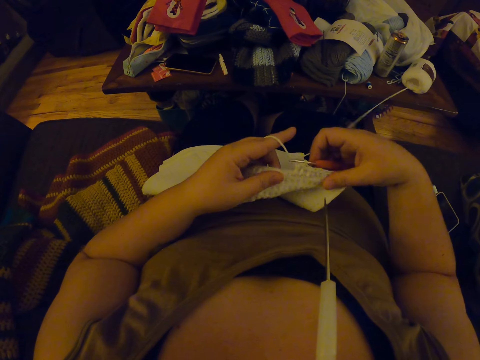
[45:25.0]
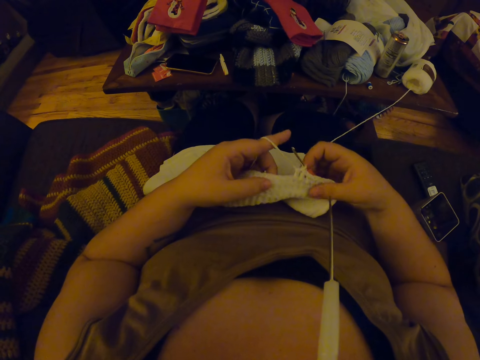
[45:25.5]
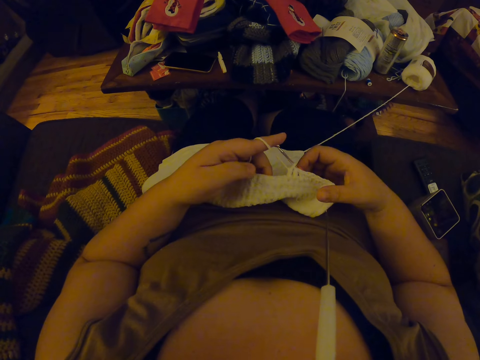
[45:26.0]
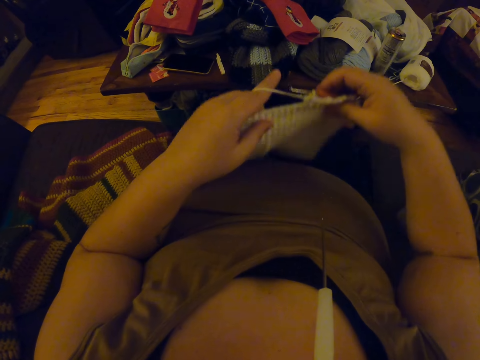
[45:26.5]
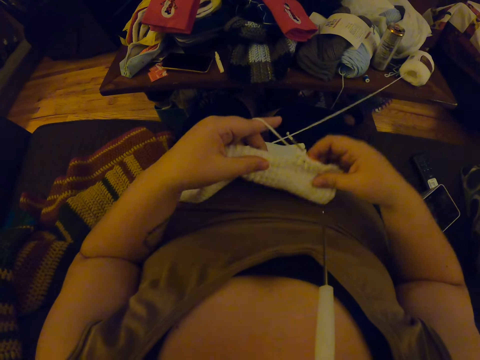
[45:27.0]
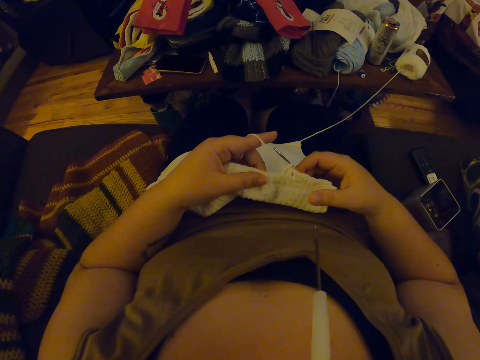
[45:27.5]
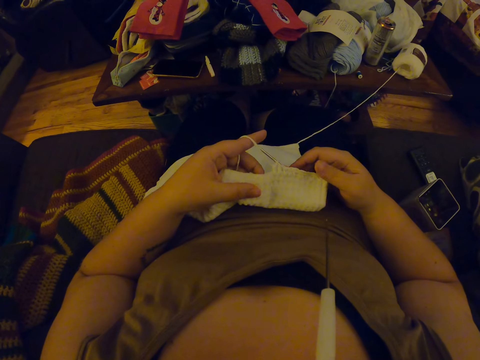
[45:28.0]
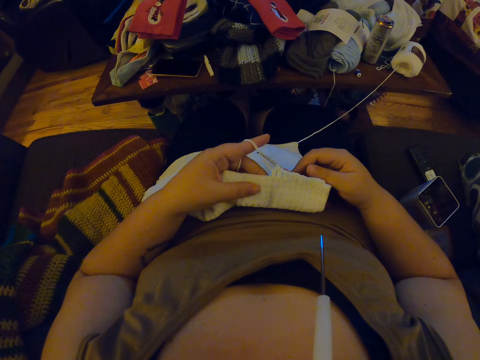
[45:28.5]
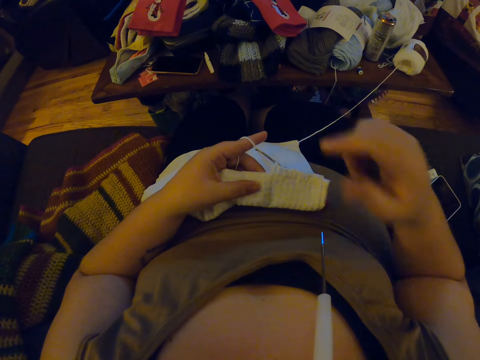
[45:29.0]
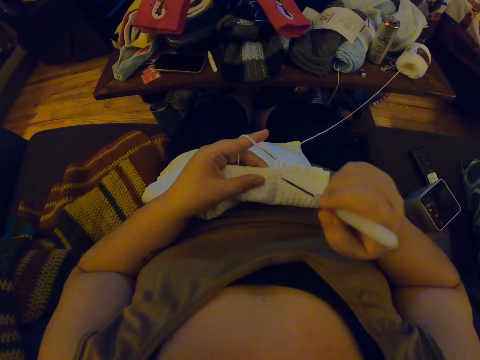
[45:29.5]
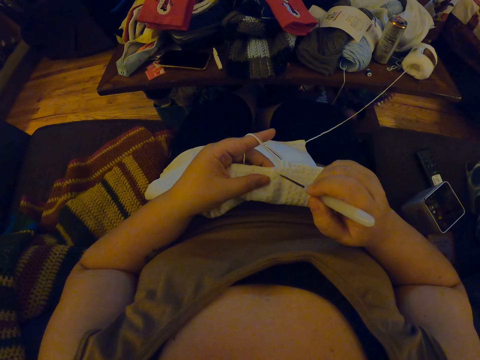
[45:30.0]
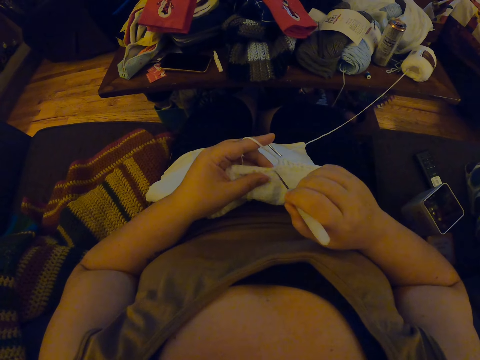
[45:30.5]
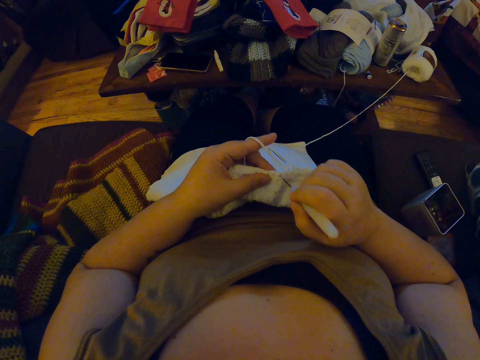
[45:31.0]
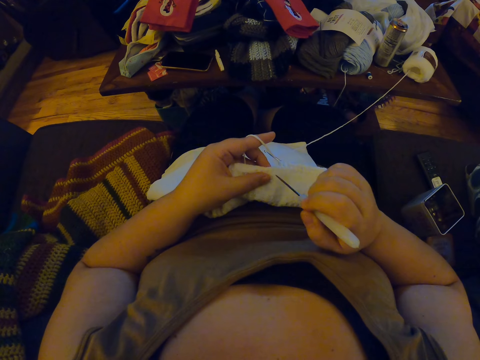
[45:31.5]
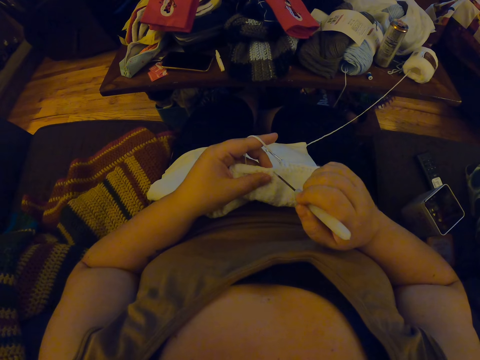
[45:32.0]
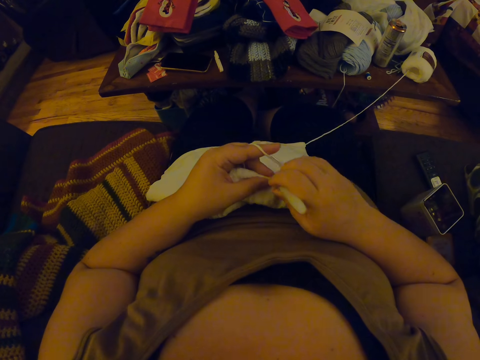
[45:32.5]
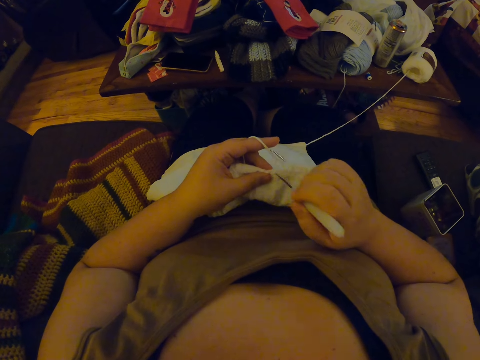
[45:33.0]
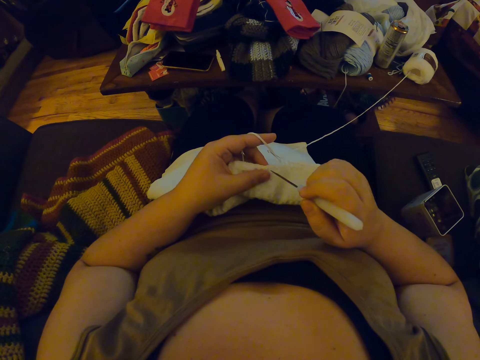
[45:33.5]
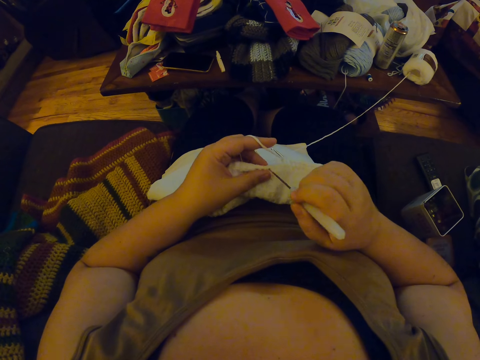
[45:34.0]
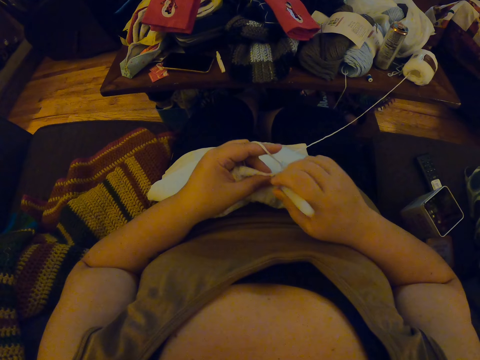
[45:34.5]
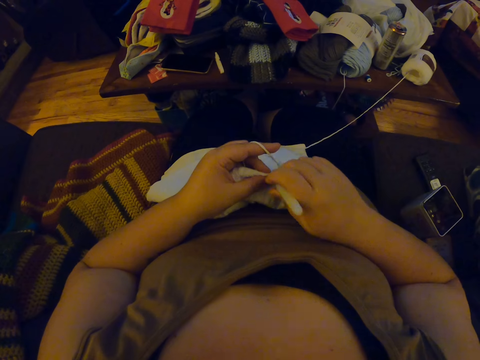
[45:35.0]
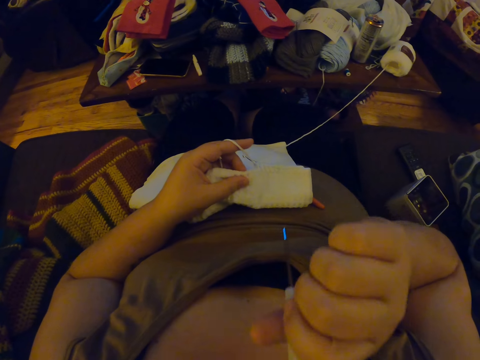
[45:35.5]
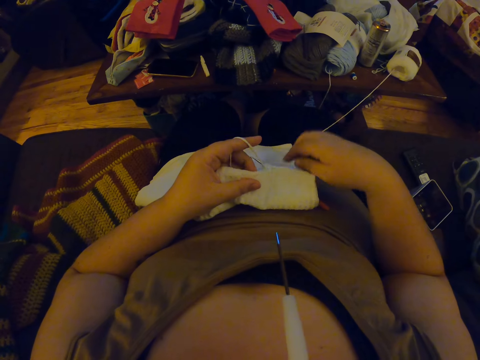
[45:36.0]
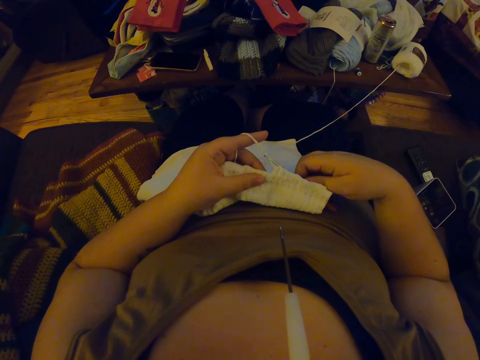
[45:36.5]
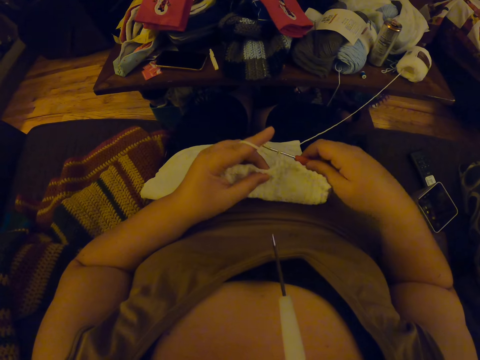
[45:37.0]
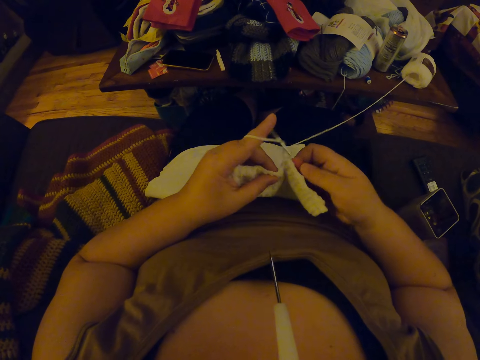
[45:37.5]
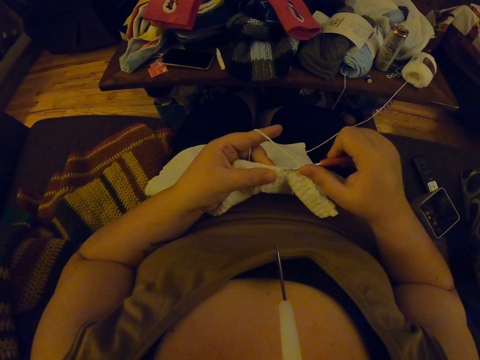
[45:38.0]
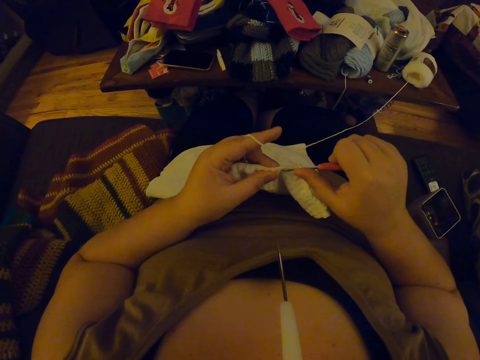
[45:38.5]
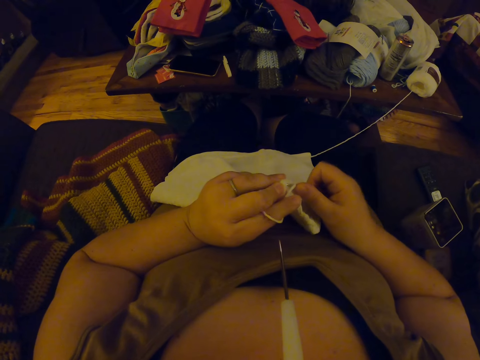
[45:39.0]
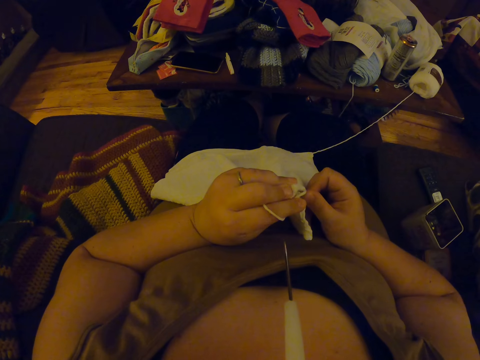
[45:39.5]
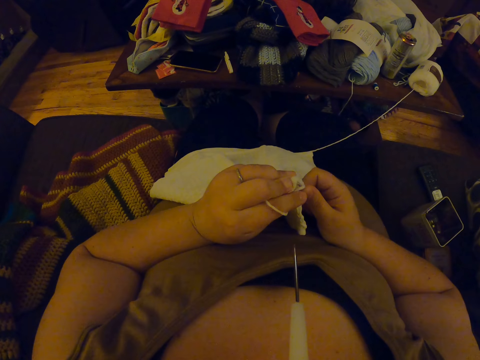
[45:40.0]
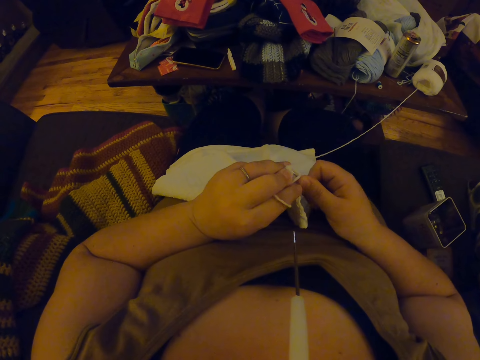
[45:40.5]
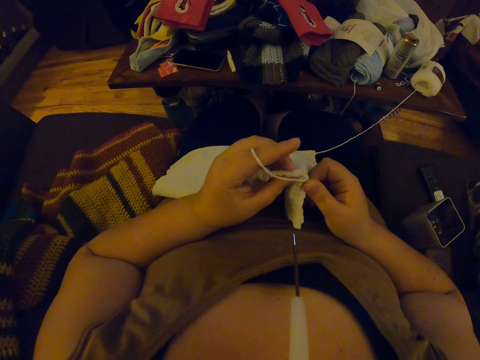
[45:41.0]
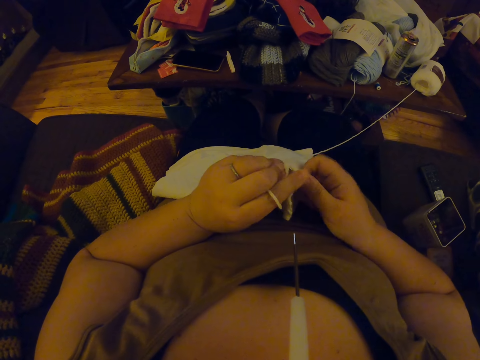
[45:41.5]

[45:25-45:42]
The camera wearer lifts the fabric. She removes a bigger crochet hook or knitting needle from her mouth. She touches the knitting needle in the mouth. She punctures the fabric with the bigger crochet hook. She knits the fabric using the knitting needle. She puts the bigger crochet hook in her mouth. She crochets the fabric with the smaller crochet hook and yarn.

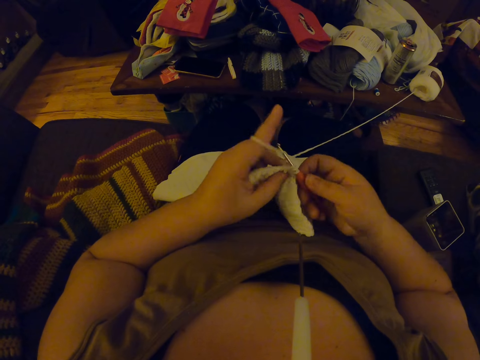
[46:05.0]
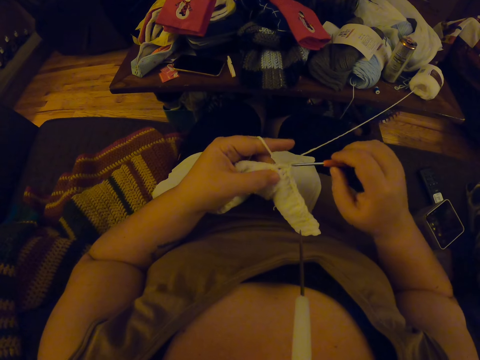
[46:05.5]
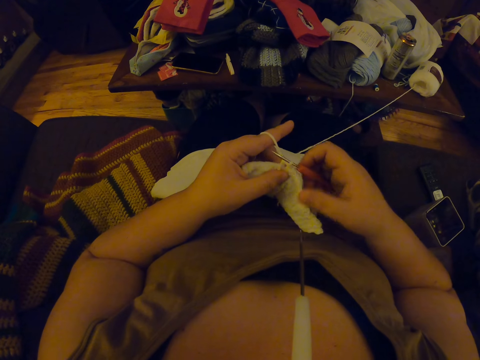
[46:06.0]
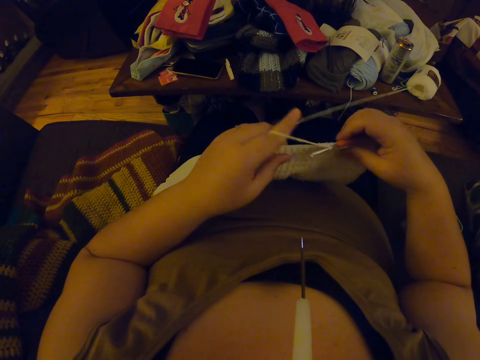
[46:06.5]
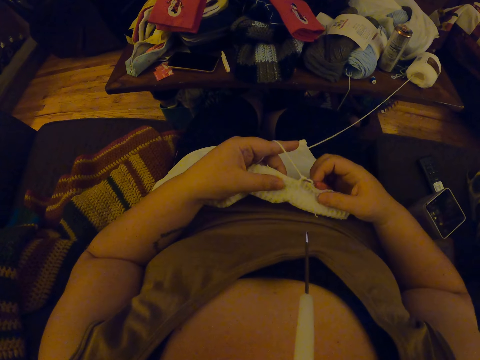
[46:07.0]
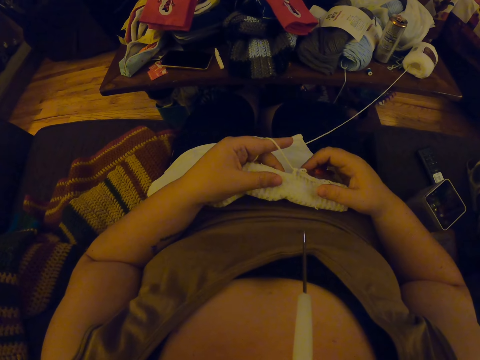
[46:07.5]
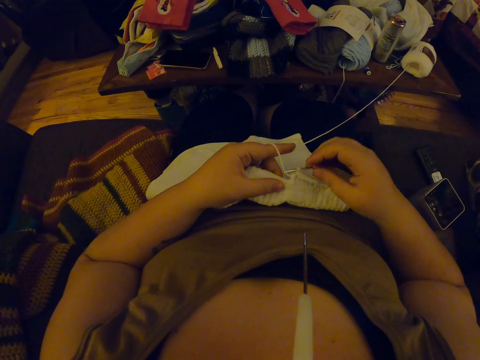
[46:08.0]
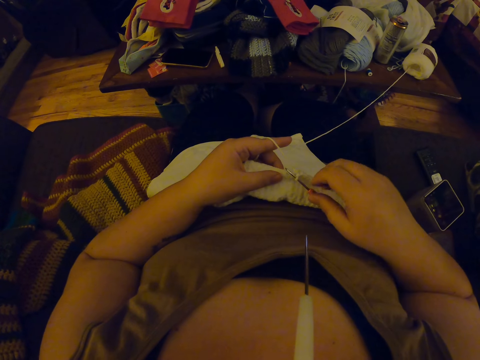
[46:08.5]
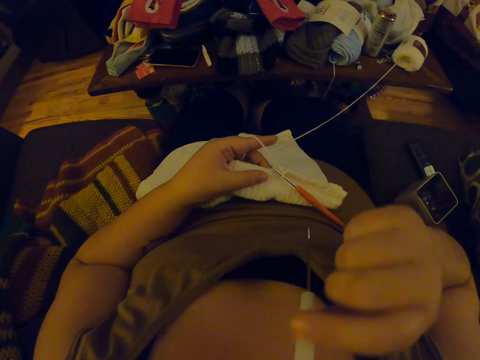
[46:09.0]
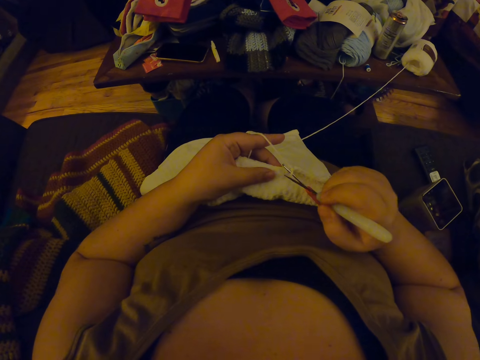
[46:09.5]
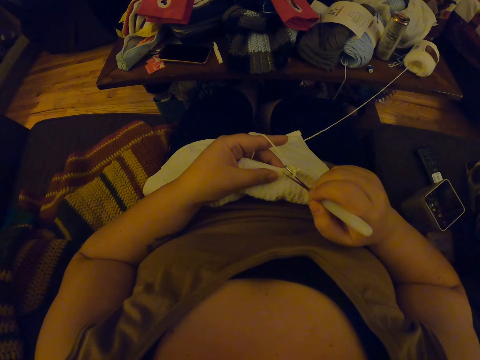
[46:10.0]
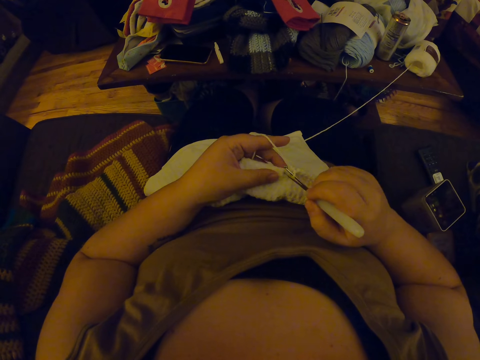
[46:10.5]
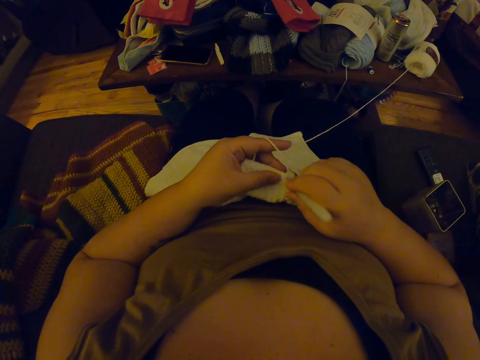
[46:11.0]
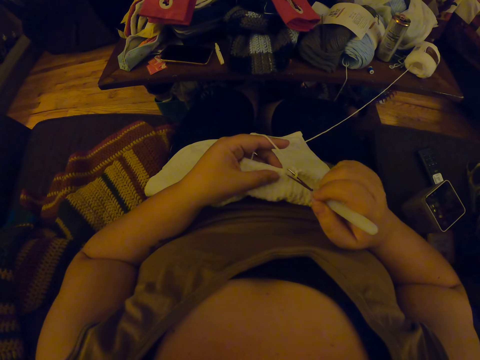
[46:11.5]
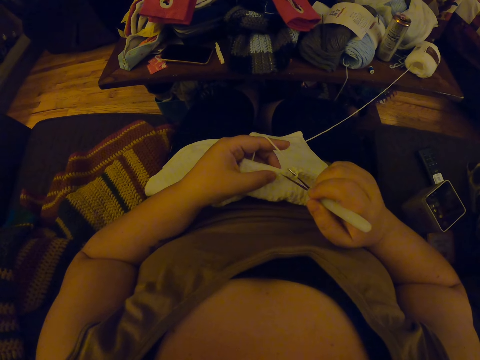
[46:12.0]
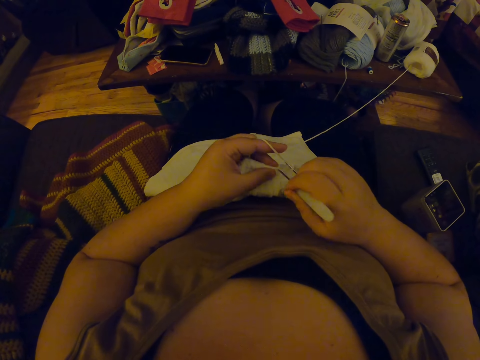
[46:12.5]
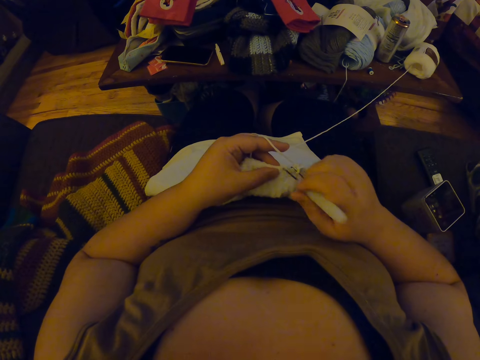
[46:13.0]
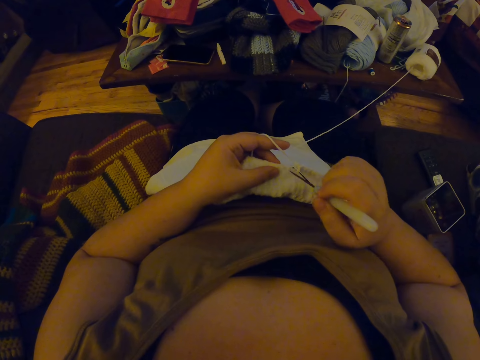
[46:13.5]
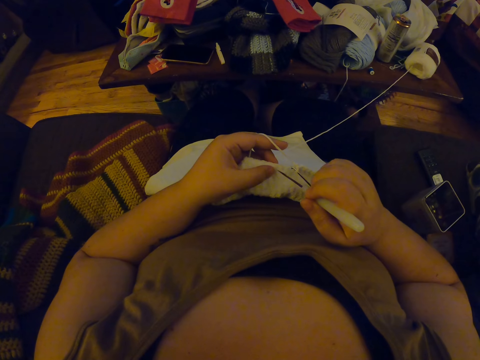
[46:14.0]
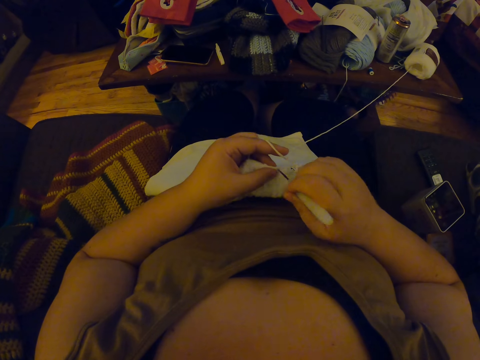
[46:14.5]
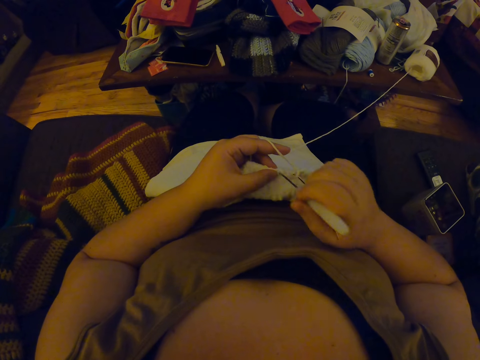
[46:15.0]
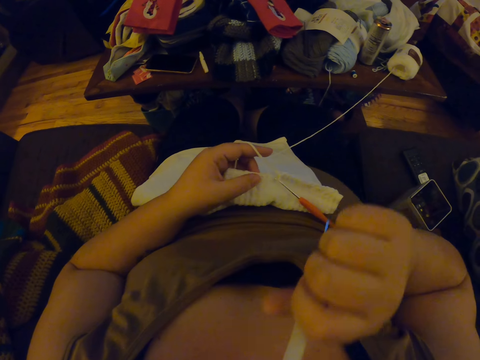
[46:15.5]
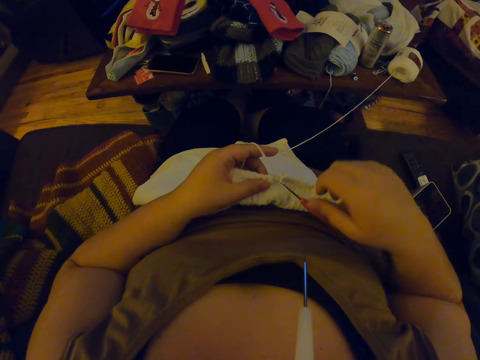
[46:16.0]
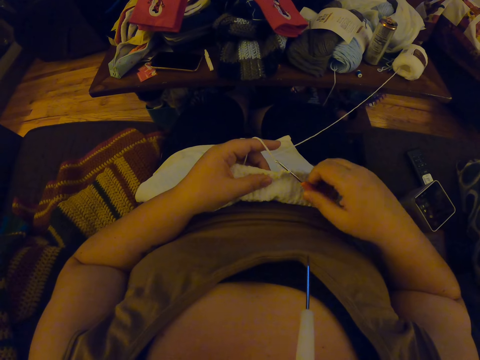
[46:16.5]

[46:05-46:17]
The camera wearer lifts the fabric. She touches the knitting needle in the mouth. She removes the bigger crochet hook from her mouth. She knits the fabric using the knitting needle. She punctures the fabric with the bigger crochet hook. She puts the bigger crochet hook in her mouth. She knits the fabric using the knitting needle.
